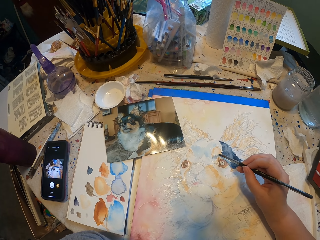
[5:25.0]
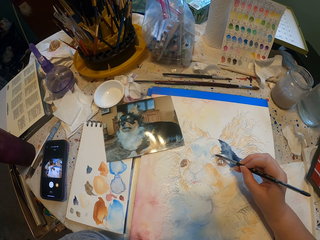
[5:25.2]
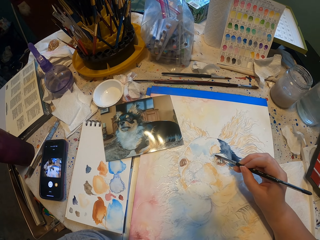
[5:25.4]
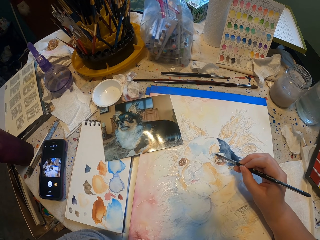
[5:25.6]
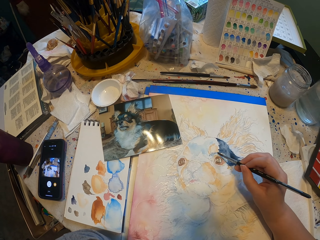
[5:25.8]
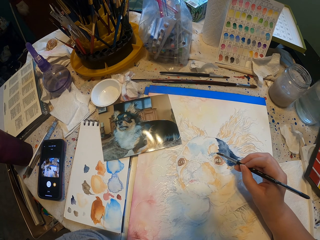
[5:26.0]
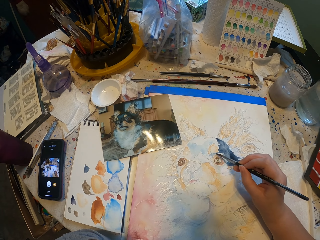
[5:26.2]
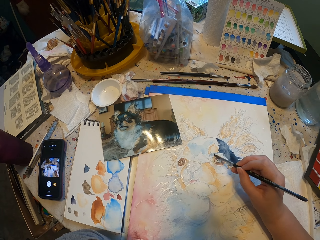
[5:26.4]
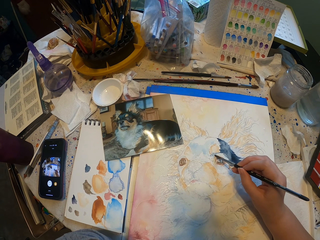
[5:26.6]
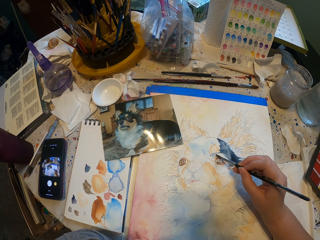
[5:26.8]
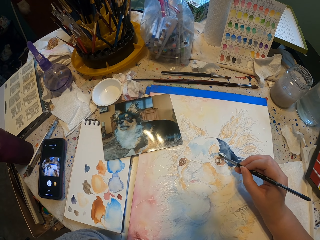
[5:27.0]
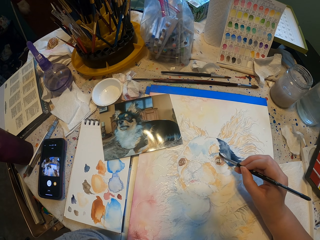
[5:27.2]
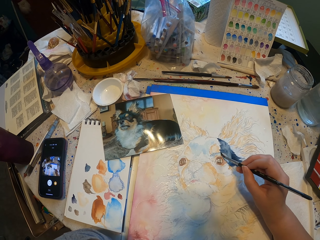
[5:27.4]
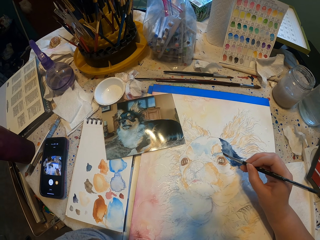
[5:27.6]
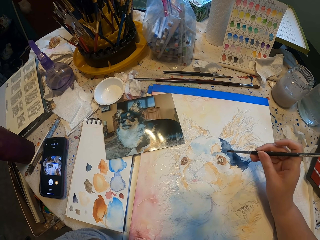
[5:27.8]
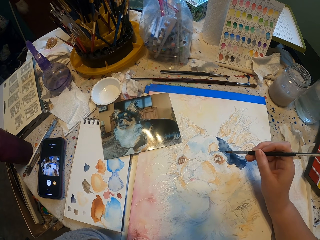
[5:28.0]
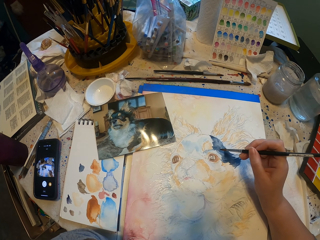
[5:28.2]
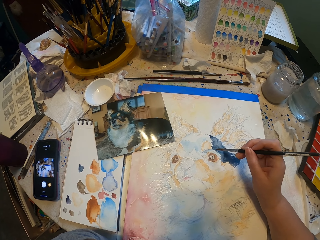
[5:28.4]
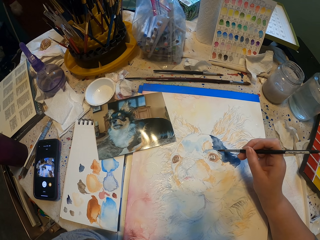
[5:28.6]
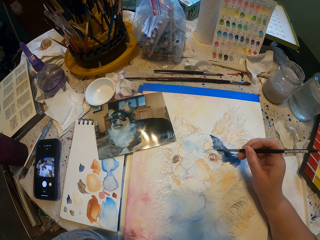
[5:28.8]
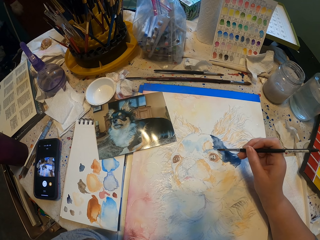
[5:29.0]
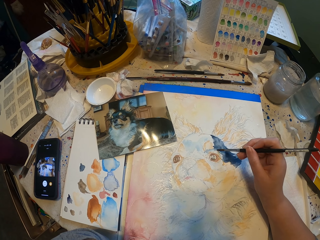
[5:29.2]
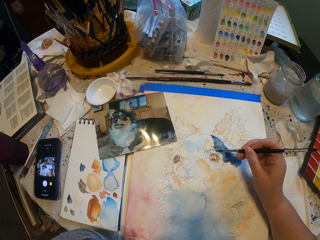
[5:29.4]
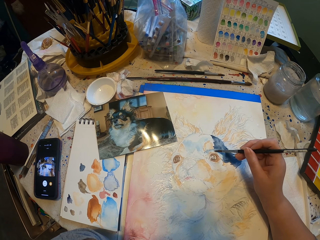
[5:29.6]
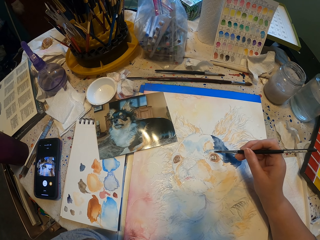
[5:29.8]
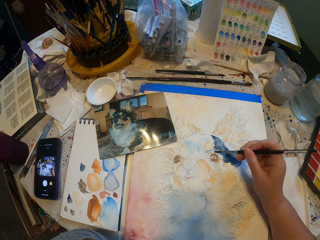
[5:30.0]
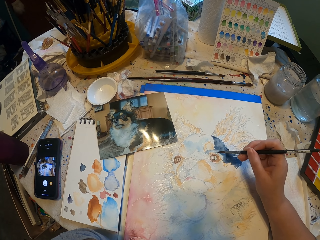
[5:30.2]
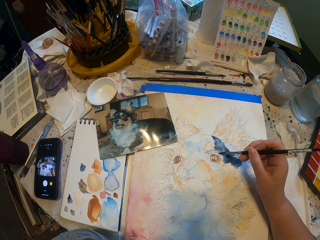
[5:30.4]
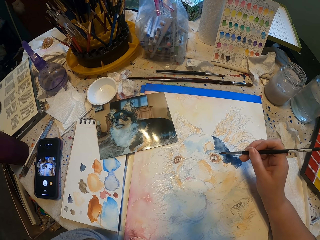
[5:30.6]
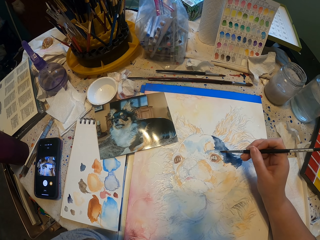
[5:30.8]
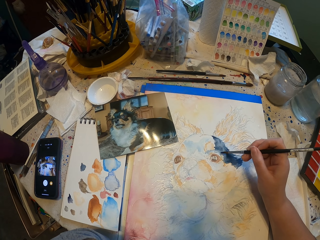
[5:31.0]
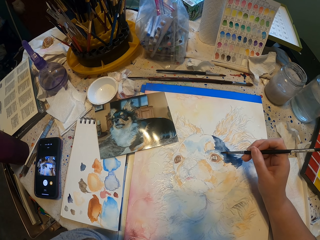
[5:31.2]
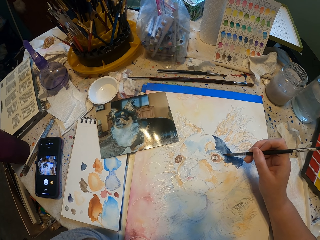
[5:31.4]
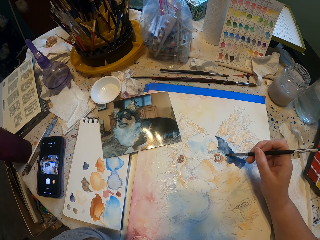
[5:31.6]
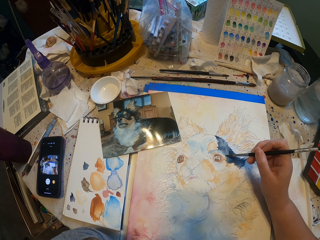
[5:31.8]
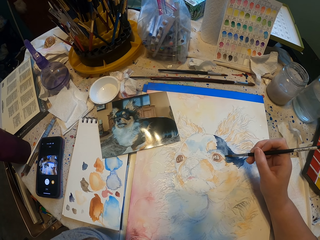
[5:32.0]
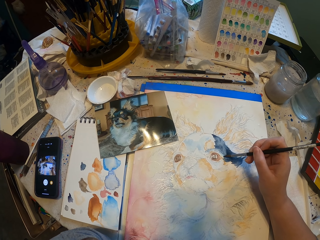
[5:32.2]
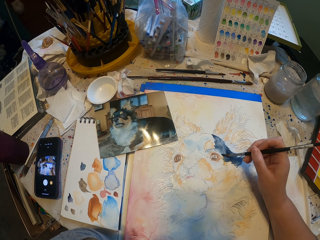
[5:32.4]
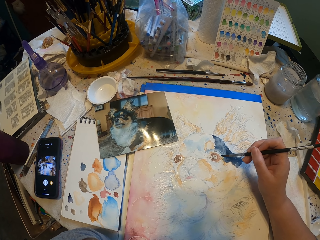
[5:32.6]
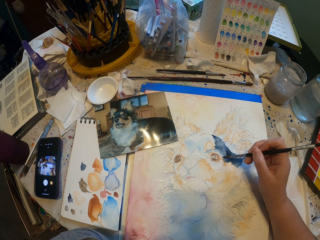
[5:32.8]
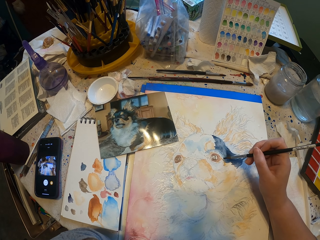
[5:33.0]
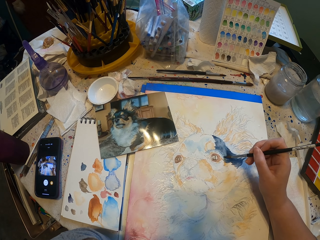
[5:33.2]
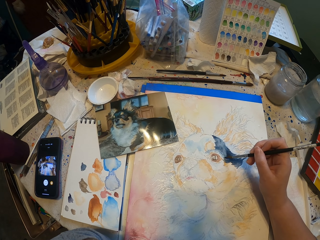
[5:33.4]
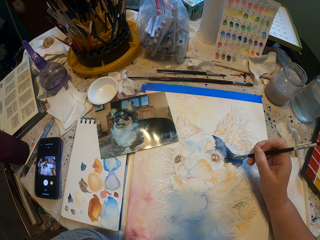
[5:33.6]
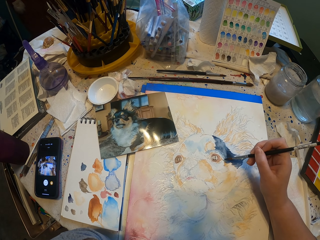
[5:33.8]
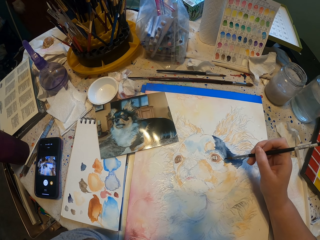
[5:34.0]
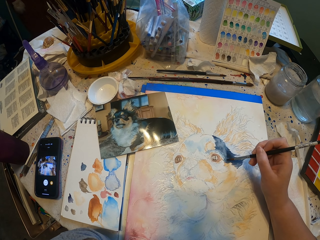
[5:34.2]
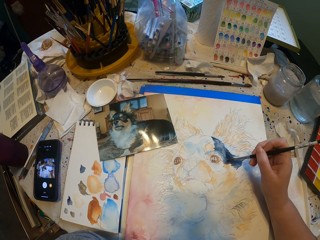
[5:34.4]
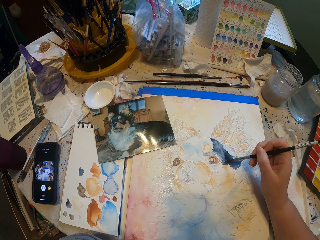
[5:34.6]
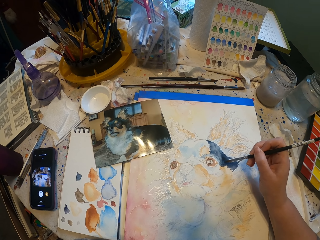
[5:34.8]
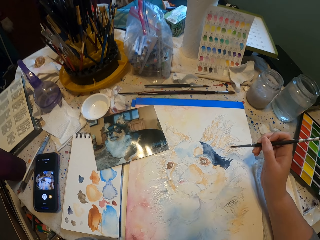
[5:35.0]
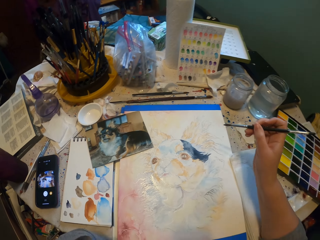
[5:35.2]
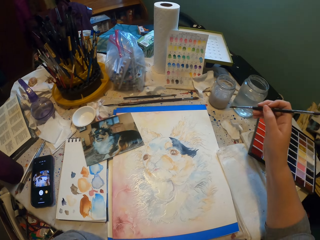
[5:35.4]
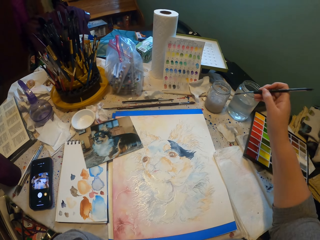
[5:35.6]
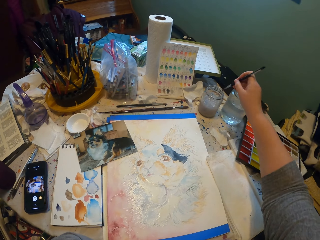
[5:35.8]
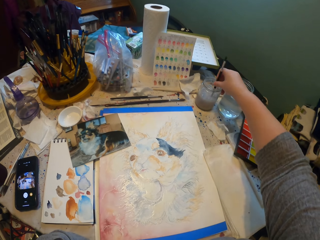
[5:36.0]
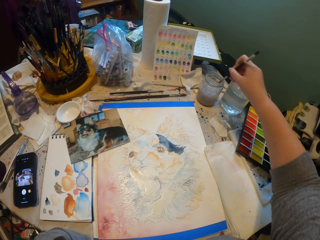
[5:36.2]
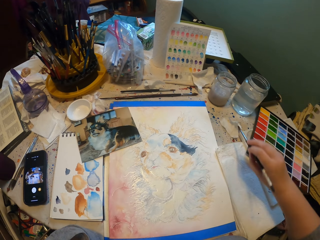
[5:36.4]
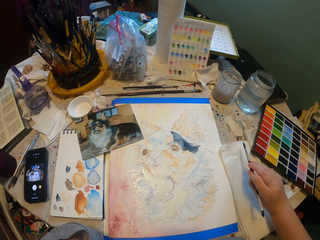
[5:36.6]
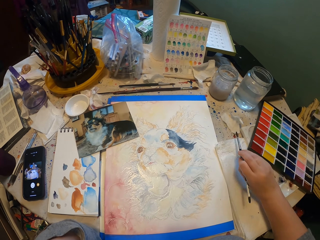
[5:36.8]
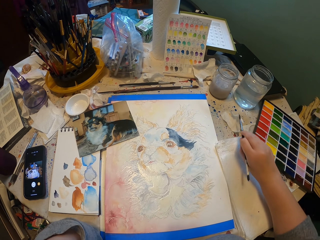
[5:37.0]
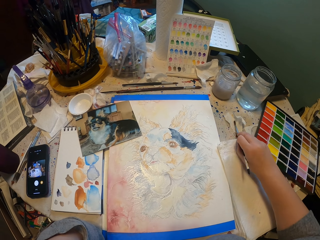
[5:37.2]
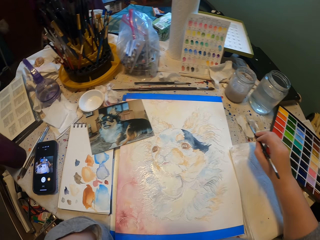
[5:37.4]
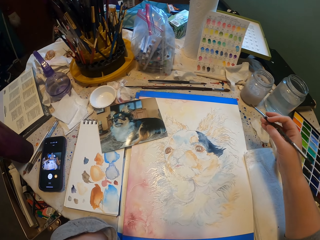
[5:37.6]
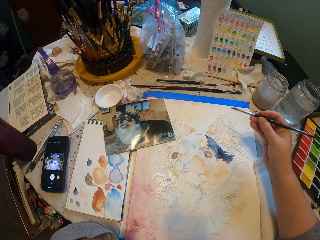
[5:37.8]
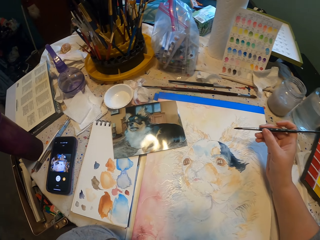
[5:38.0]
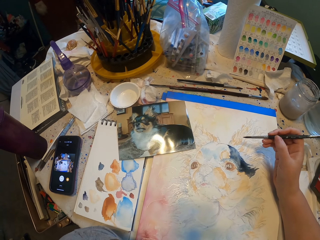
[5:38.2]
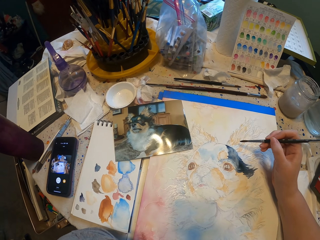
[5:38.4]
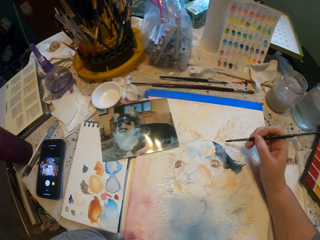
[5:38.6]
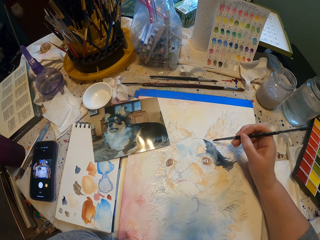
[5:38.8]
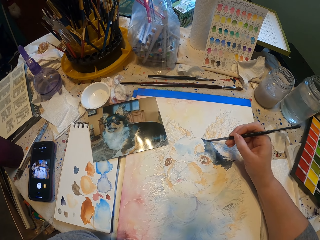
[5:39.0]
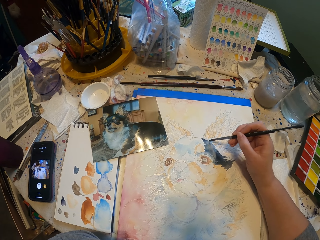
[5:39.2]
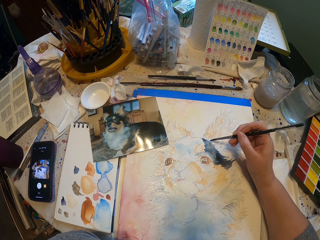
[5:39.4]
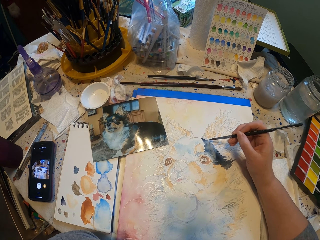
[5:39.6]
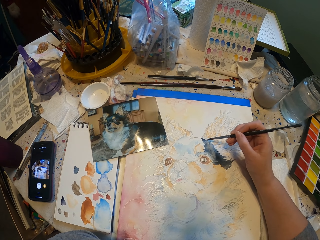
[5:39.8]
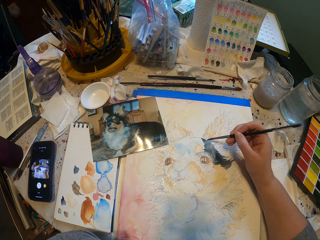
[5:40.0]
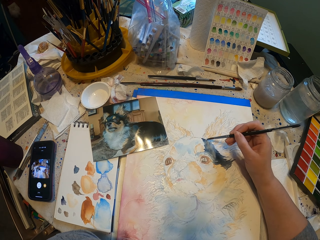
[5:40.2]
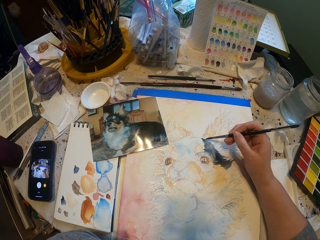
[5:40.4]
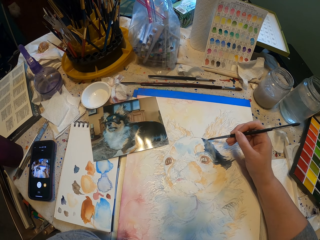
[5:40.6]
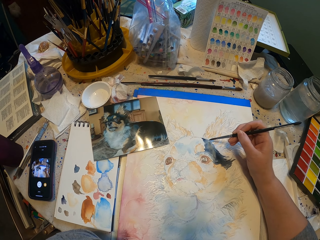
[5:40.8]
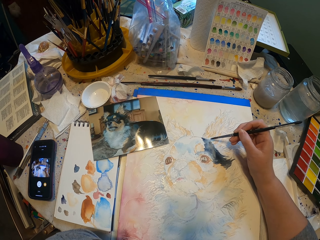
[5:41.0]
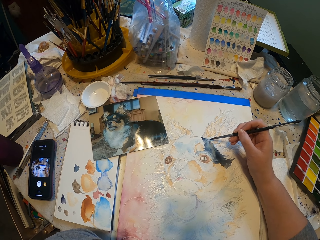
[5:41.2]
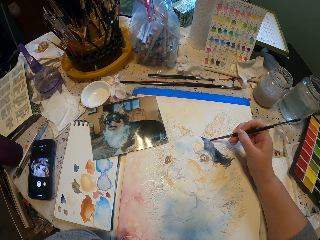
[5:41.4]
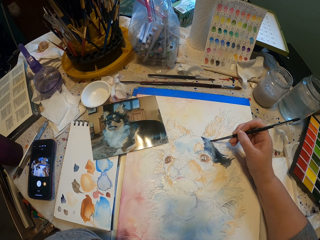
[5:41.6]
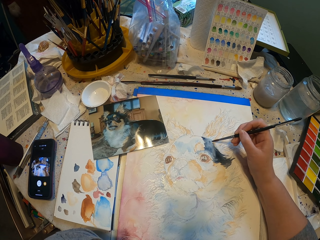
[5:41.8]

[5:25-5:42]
The camera wearer starts to paint. They look on the picture. They paint on the image. They dip the paint brush in water. They wipe the paint brush on a paper. They start to paint.

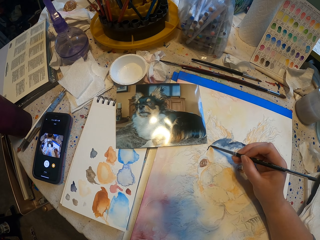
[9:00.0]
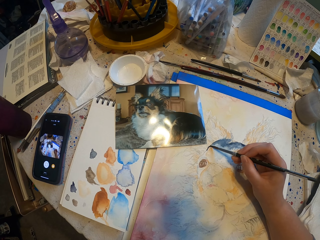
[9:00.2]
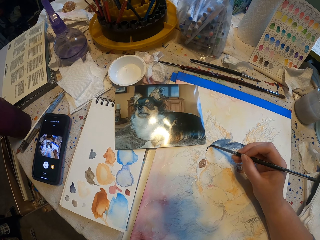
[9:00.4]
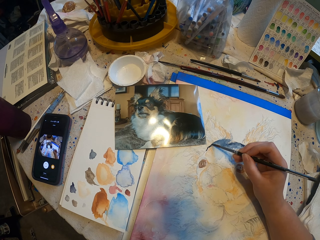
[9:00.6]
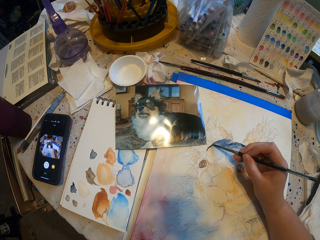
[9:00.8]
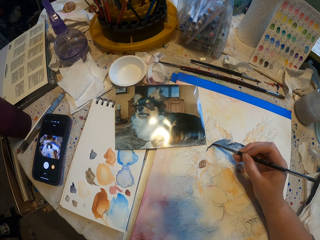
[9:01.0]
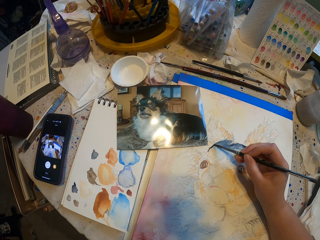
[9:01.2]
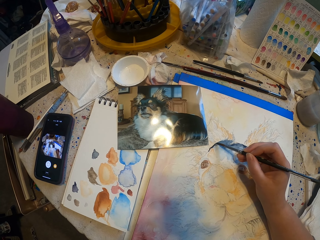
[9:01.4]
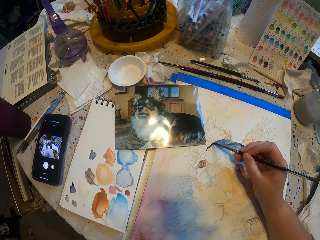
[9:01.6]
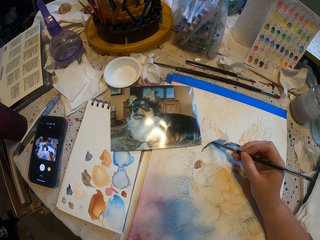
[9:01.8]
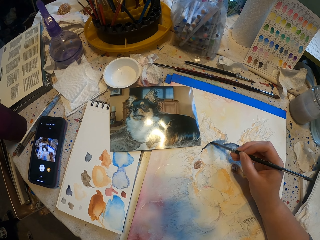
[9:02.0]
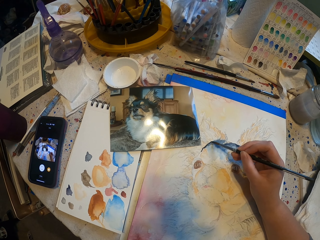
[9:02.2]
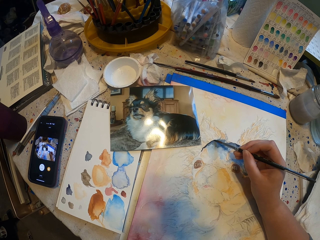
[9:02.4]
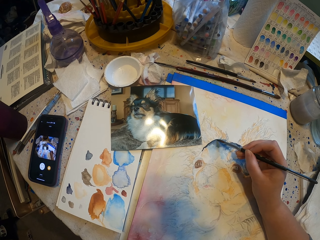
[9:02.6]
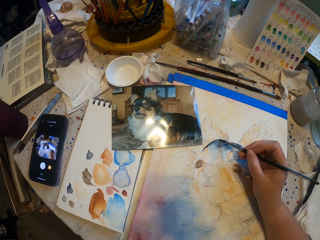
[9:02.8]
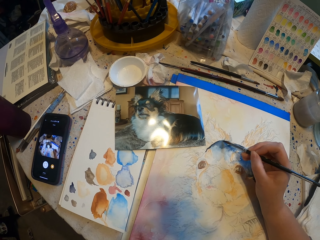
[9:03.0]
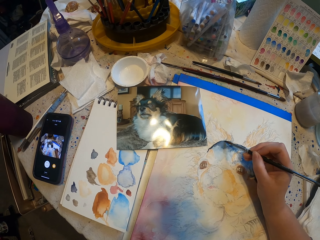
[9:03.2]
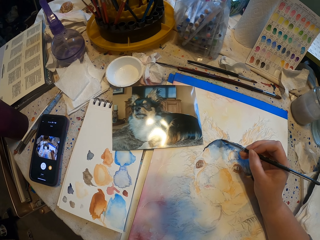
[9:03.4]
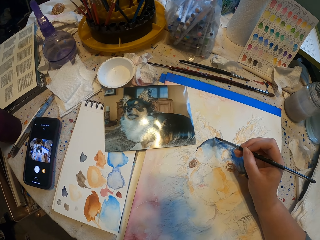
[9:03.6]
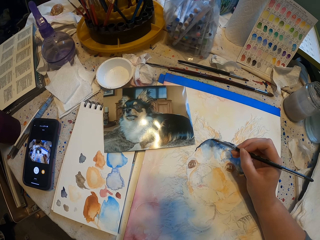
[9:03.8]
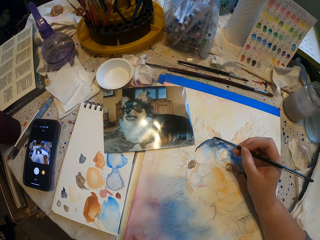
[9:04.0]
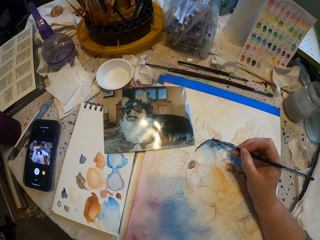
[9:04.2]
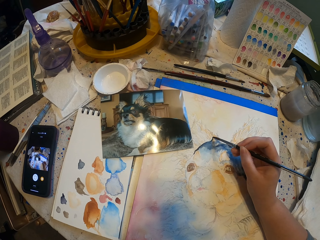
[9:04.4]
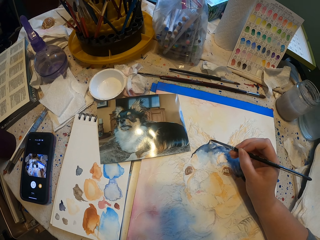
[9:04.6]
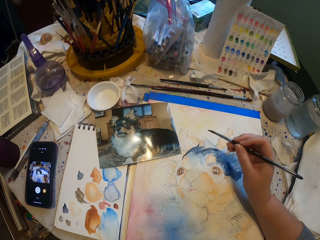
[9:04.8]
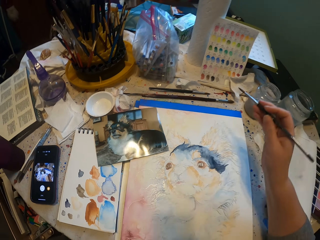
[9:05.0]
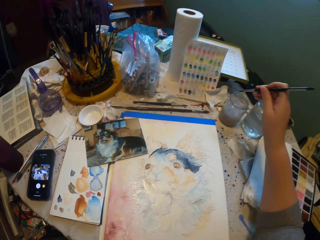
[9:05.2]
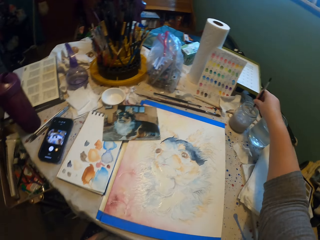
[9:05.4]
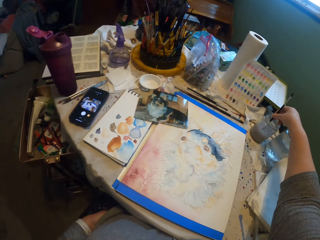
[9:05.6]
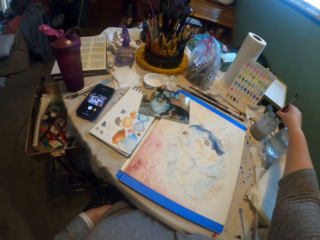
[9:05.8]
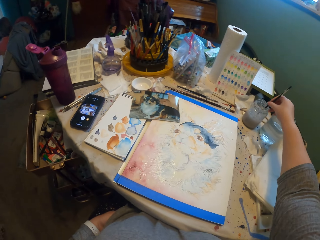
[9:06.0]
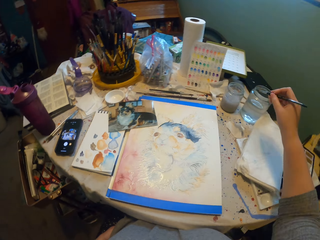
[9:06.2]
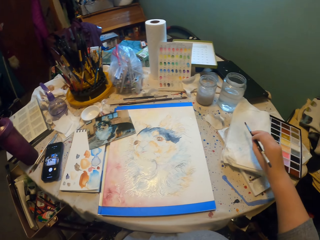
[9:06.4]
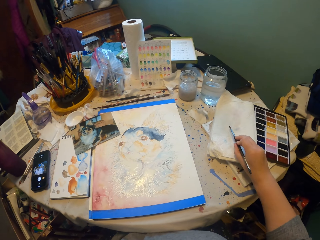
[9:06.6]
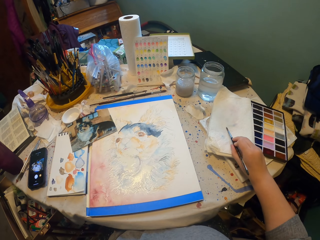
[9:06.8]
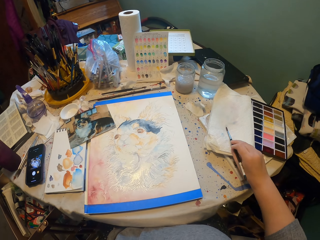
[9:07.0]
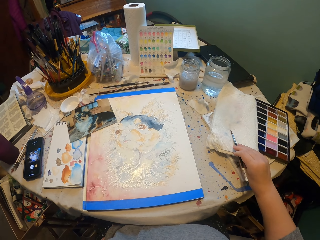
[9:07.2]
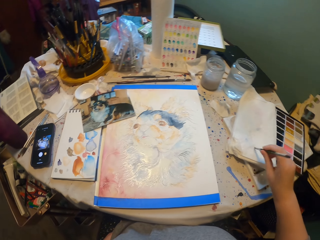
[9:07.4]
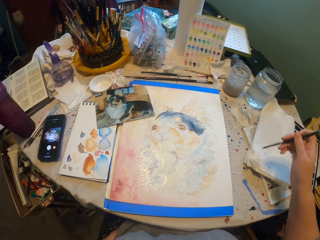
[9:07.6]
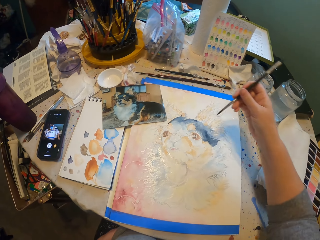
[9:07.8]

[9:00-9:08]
The camera wearer starts to paint. They look on the picture. They paint on the image. They dip the paint brush in water. They wipe the paint brush on a paper.
